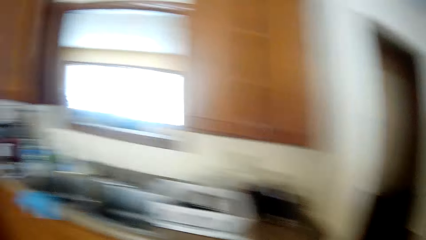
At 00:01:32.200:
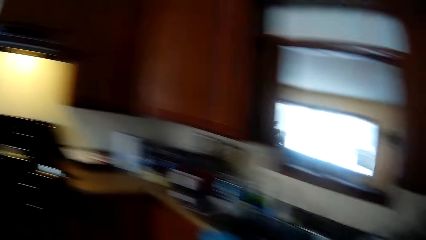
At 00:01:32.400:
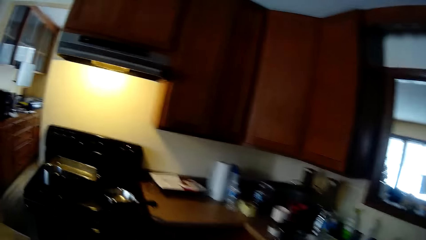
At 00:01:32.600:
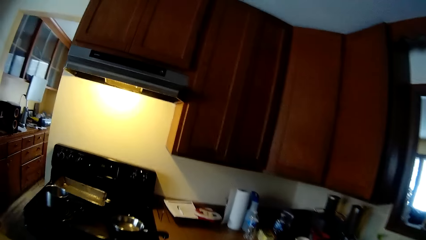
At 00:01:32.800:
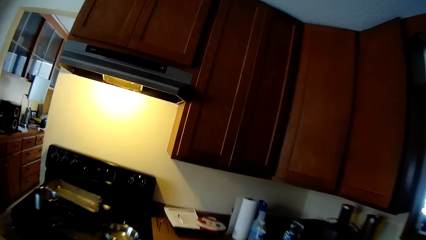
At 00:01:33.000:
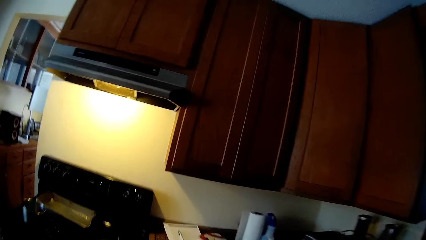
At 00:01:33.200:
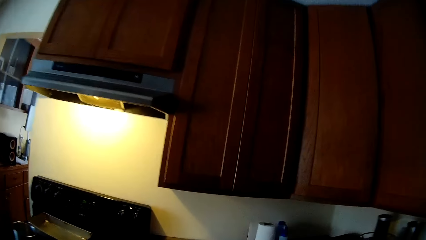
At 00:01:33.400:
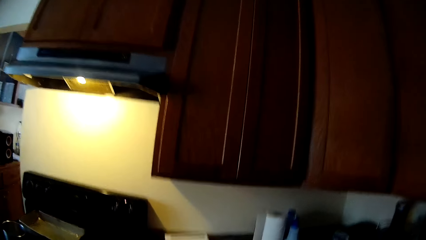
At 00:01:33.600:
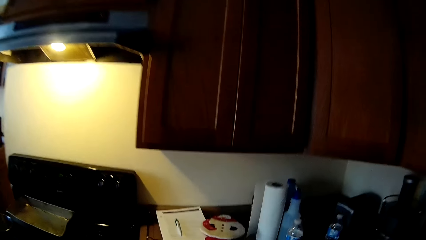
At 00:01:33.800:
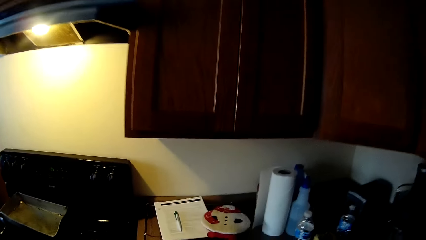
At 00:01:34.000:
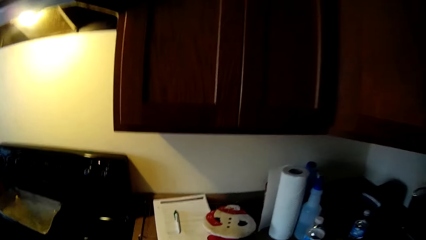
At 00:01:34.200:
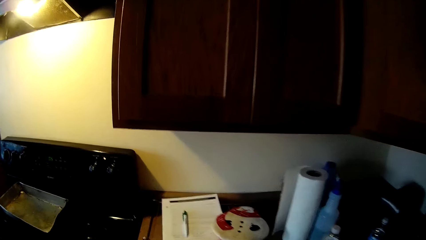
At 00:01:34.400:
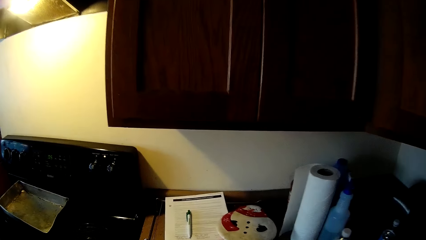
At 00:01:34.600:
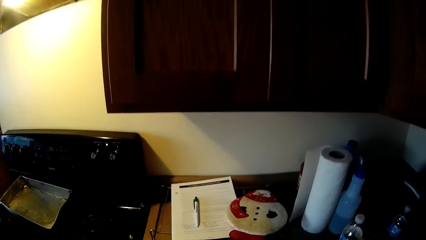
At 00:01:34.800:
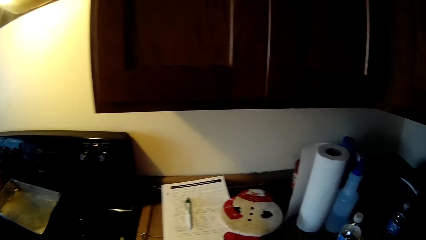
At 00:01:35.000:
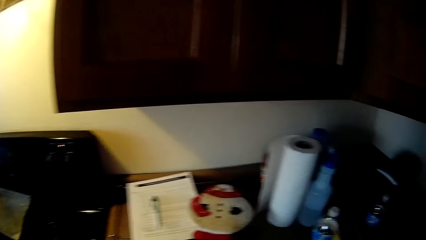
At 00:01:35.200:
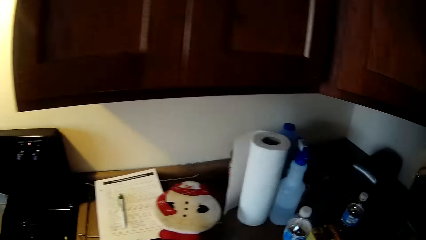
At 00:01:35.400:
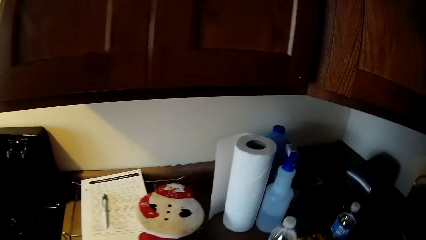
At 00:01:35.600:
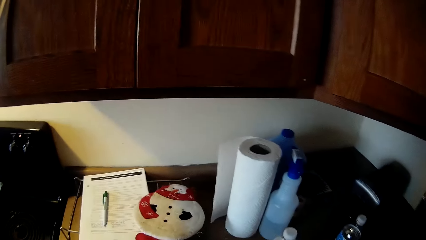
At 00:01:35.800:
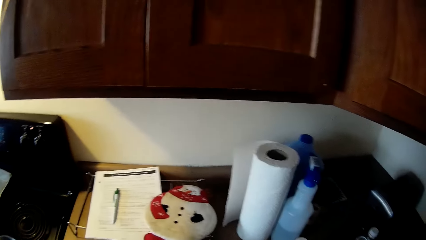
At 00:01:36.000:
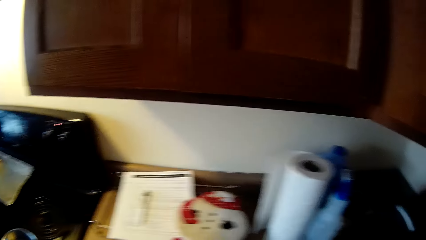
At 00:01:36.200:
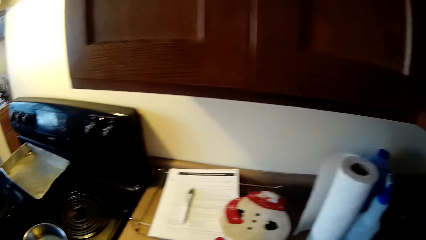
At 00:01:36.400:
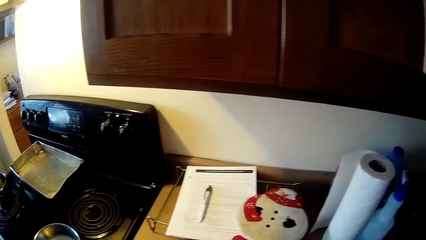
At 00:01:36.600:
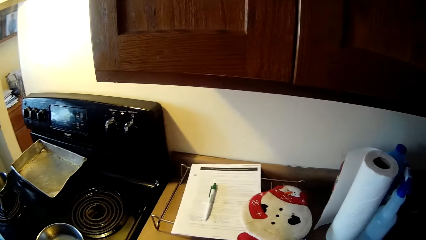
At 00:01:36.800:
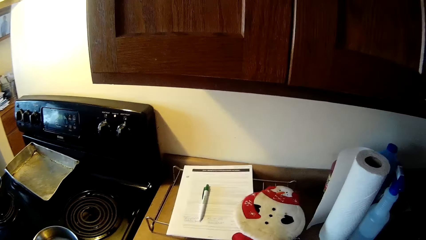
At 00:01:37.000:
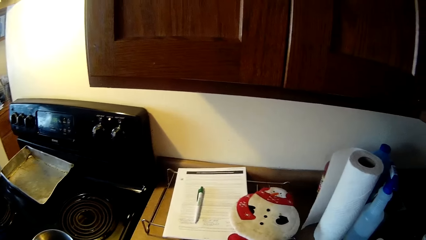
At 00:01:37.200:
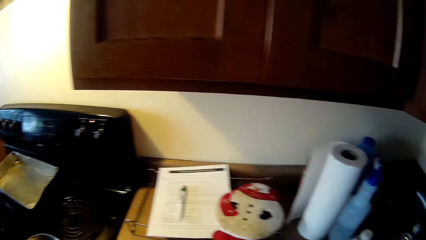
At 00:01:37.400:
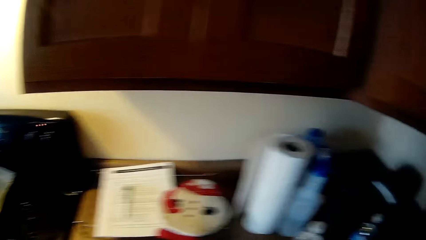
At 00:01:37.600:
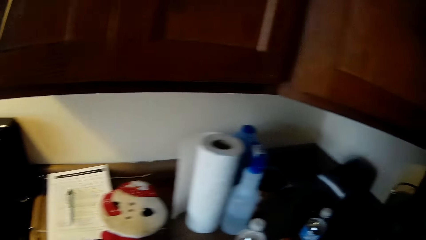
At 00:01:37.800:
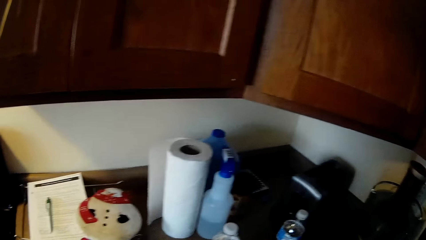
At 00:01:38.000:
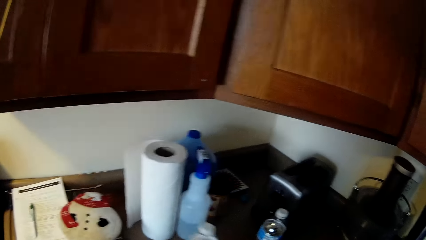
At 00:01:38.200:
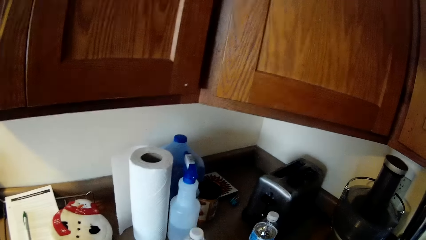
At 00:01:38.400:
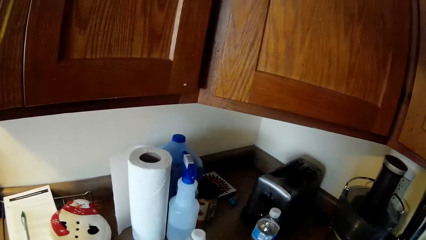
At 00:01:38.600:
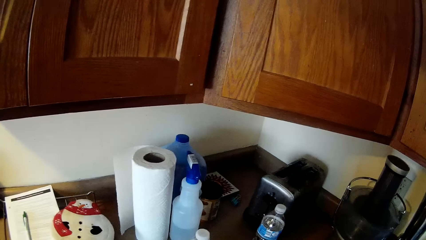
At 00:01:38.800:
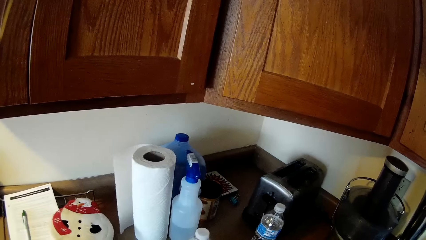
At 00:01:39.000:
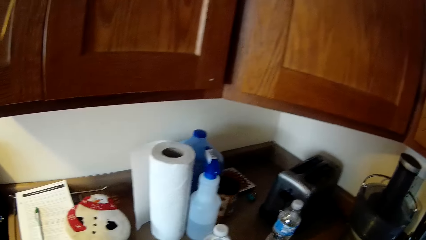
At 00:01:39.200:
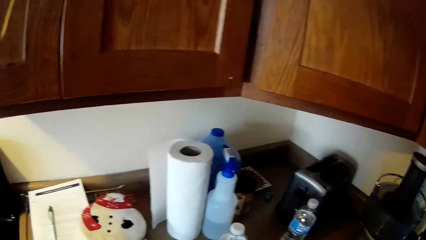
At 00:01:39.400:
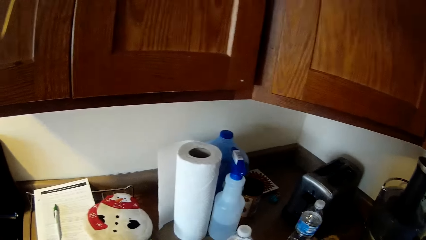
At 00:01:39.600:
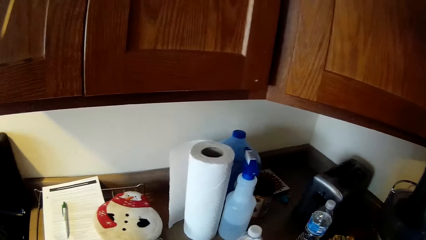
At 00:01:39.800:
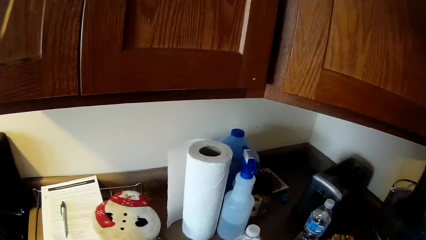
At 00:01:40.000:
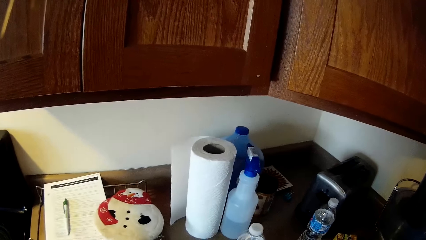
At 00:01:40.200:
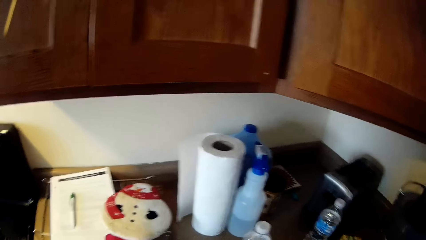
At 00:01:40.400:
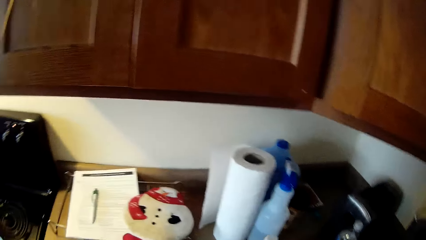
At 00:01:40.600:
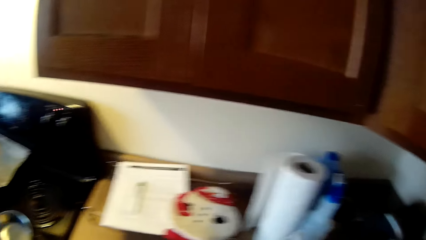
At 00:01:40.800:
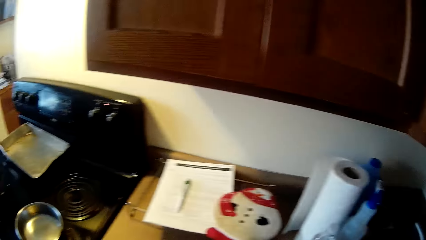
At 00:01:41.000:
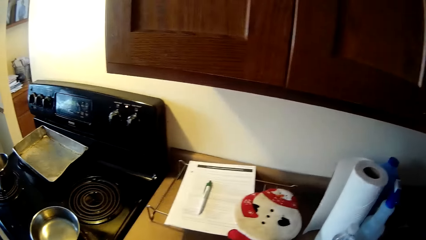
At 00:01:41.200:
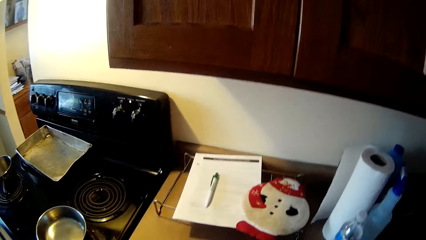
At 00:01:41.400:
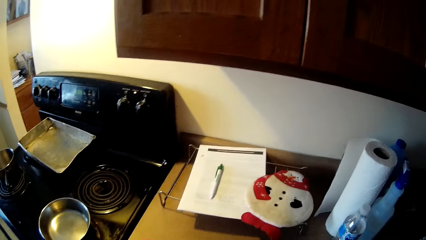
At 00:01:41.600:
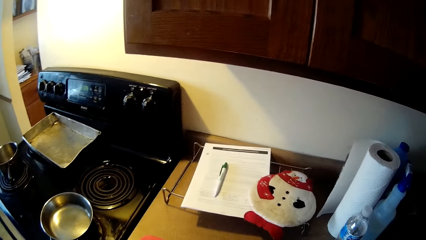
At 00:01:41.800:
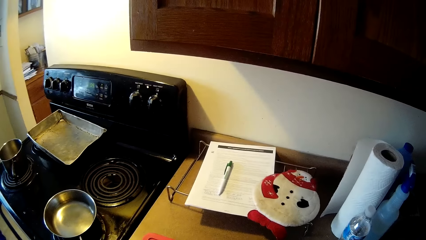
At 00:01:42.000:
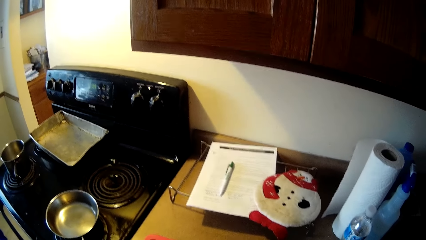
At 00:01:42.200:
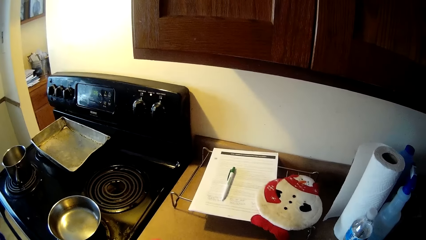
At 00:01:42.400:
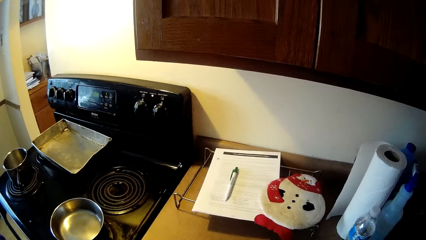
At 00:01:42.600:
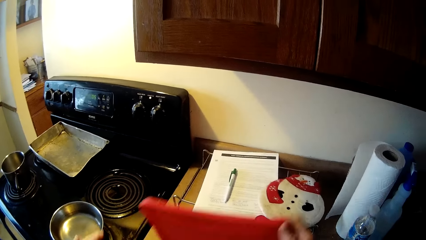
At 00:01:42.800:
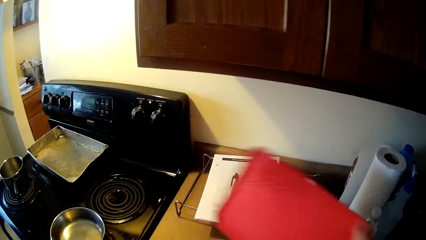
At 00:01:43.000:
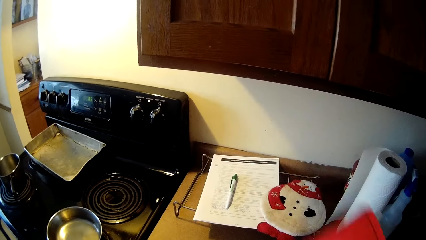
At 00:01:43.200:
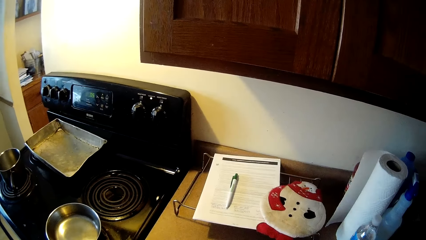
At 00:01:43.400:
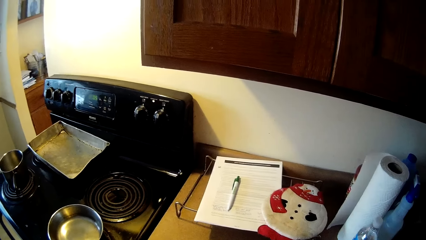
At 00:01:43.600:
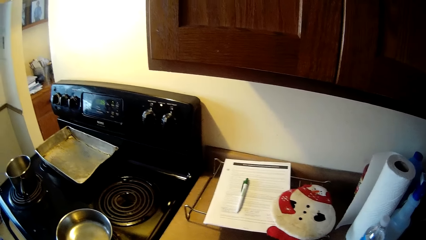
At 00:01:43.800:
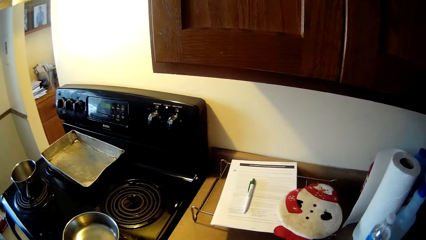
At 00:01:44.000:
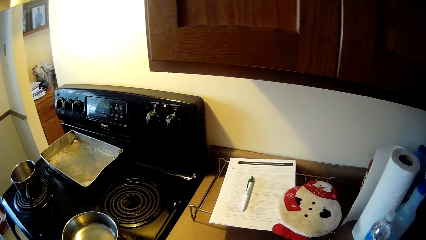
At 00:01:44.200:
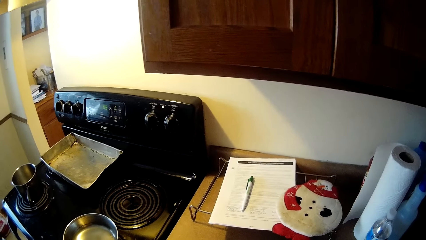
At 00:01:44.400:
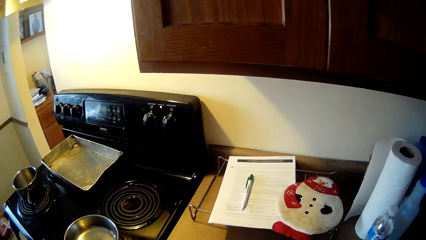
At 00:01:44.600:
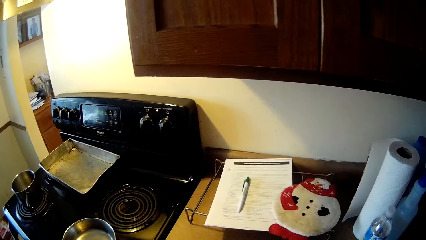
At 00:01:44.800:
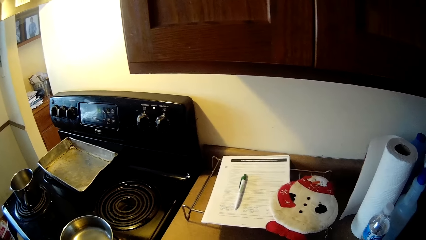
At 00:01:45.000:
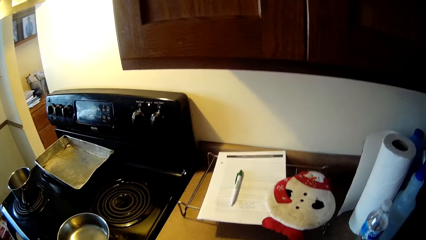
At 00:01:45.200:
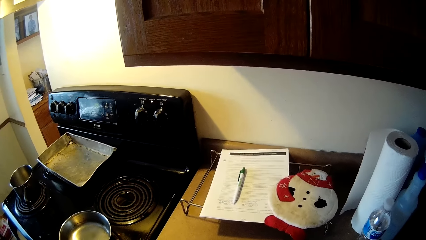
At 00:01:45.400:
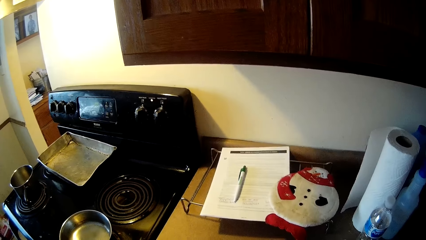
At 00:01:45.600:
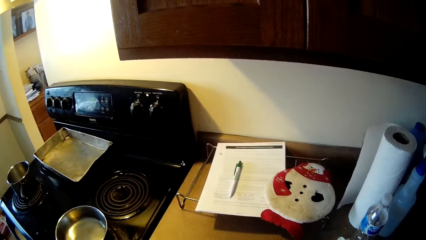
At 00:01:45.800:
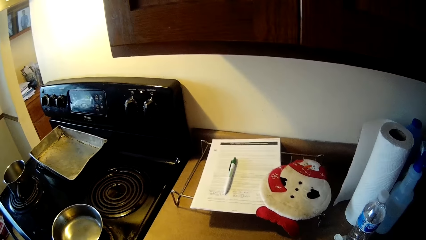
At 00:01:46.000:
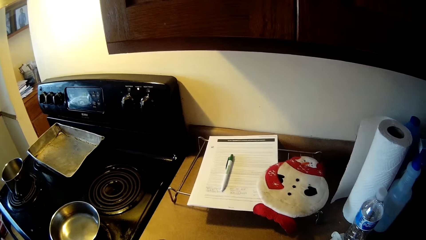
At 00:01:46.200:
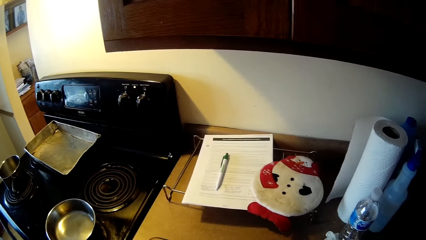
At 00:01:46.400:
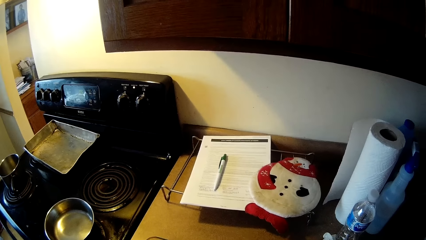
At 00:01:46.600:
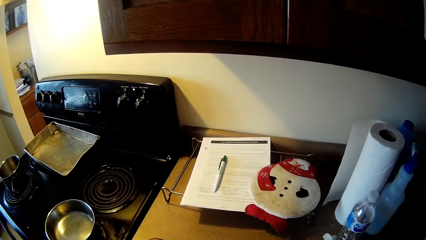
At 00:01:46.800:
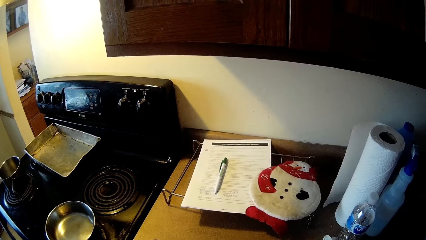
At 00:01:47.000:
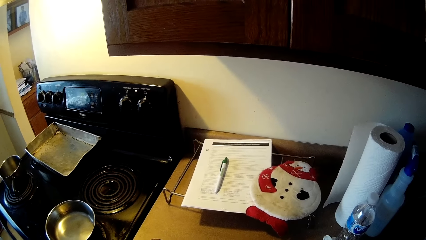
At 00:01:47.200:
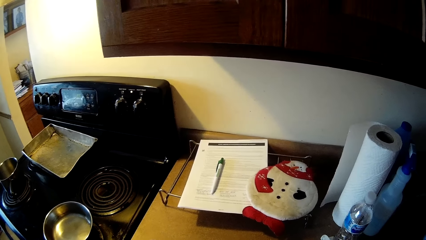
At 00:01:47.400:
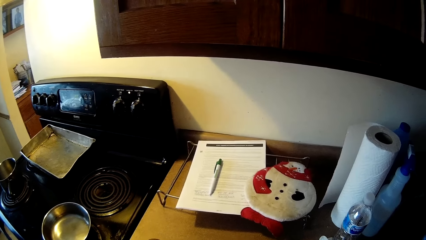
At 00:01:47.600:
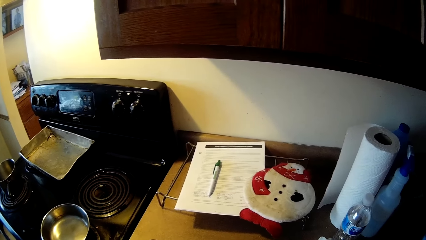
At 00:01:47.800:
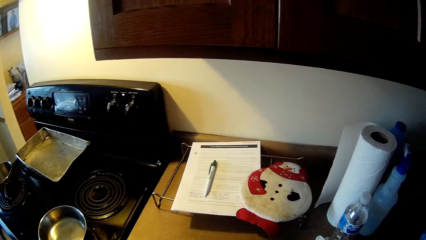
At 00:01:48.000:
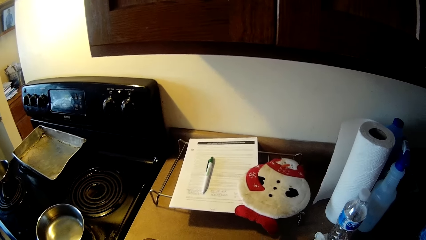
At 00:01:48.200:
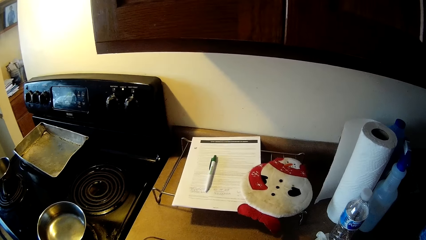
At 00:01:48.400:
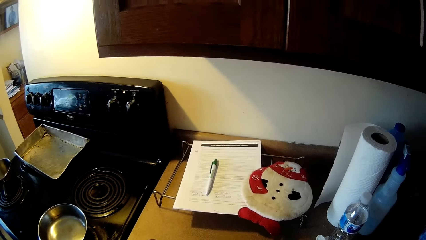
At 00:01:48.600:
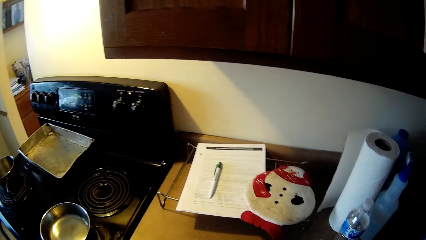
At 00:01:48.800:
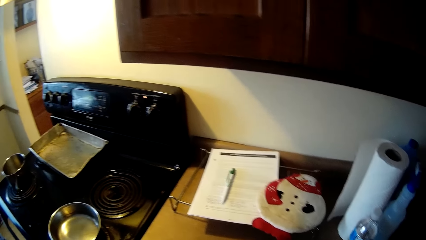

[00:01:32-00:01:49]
The camera wearer moves towards the cooker. She arranges the items on the counter. She moves a bottled water on the kitchen worktop. She moves the bottled water on the kitchen worktop with her right hand. She lifts up a red plastic cover or chopping board with her right hand.
